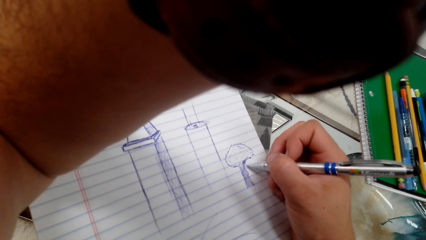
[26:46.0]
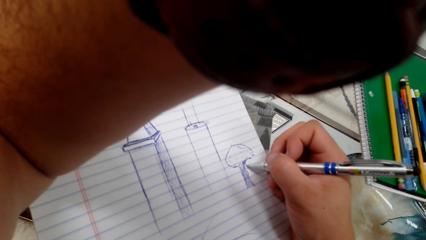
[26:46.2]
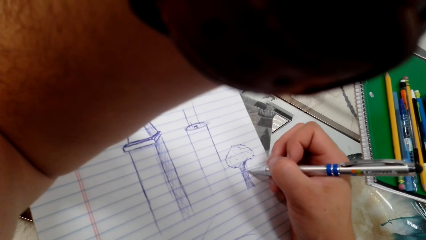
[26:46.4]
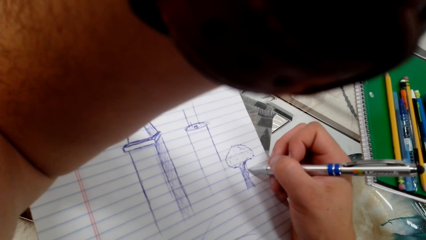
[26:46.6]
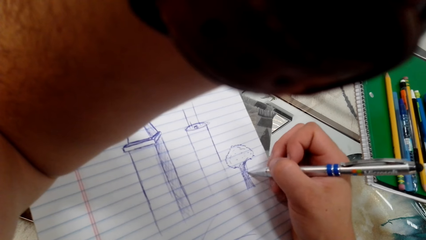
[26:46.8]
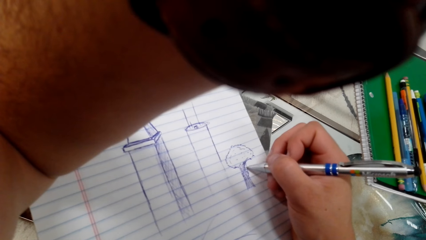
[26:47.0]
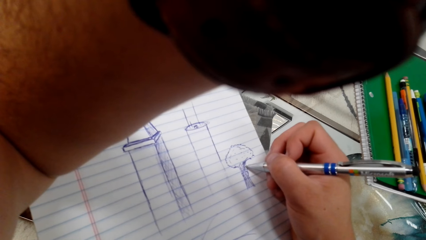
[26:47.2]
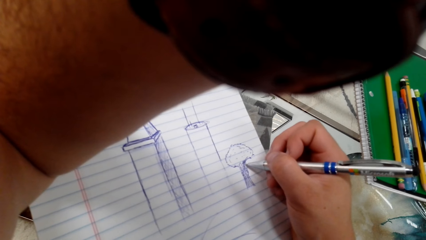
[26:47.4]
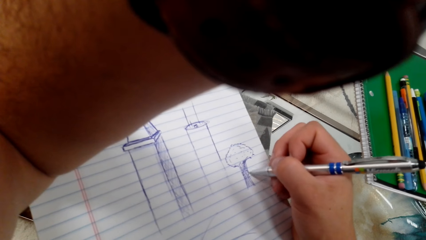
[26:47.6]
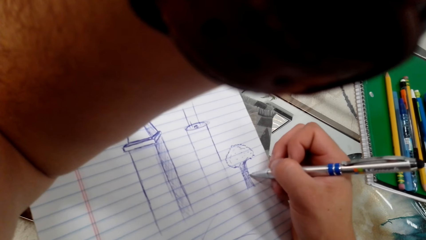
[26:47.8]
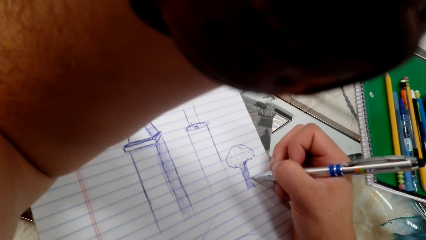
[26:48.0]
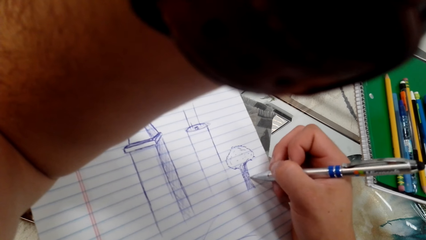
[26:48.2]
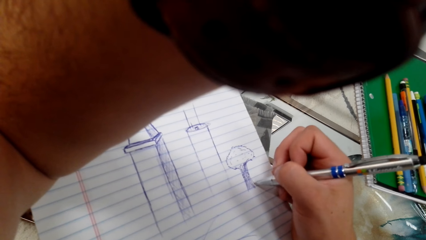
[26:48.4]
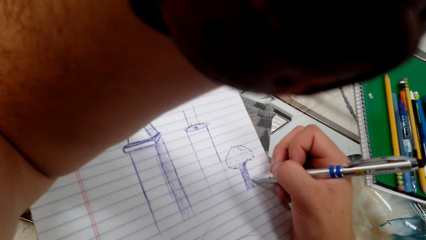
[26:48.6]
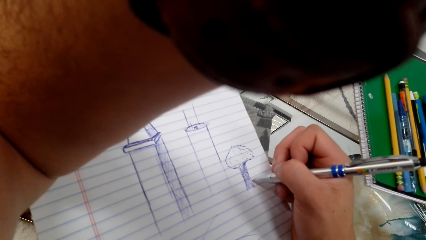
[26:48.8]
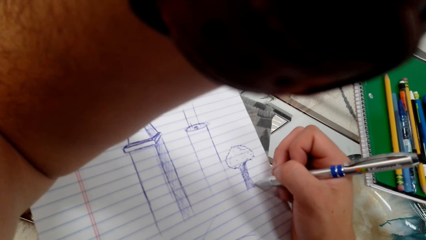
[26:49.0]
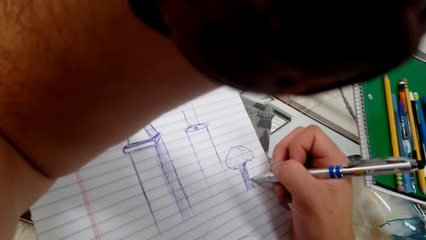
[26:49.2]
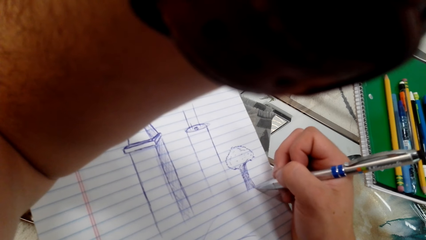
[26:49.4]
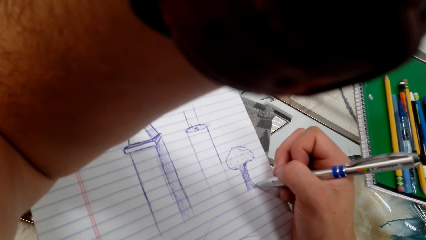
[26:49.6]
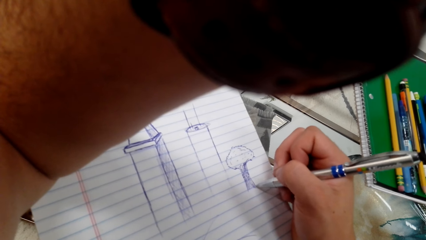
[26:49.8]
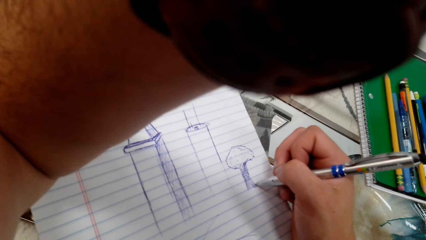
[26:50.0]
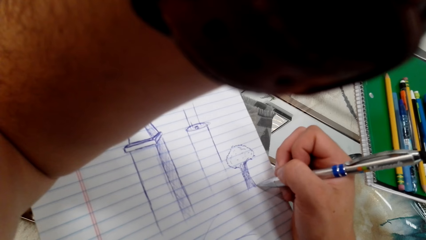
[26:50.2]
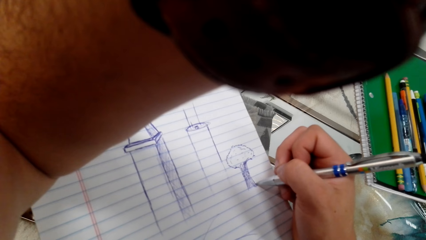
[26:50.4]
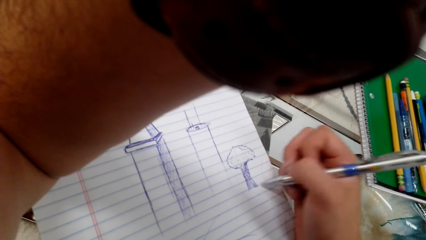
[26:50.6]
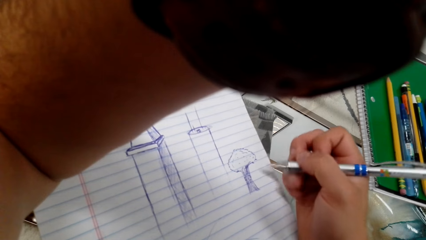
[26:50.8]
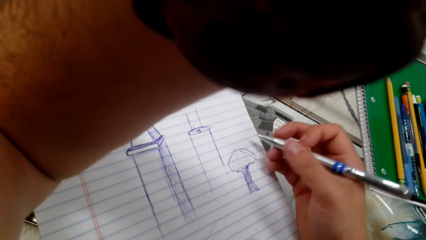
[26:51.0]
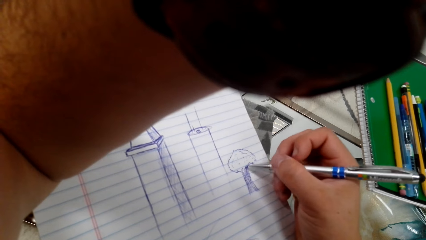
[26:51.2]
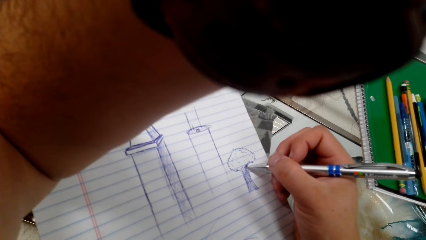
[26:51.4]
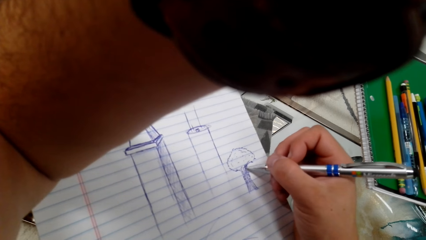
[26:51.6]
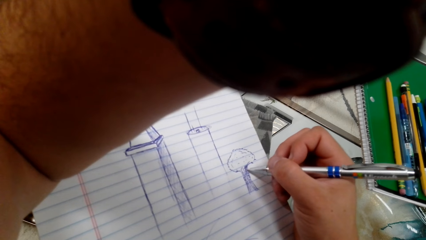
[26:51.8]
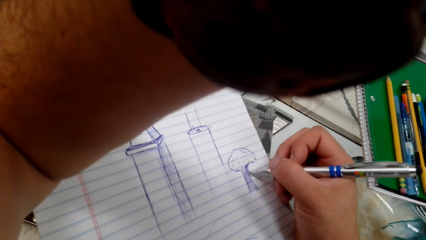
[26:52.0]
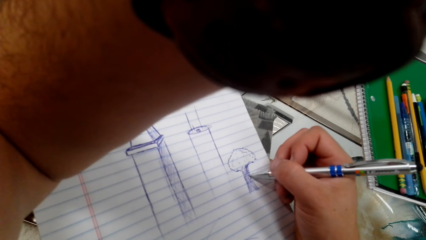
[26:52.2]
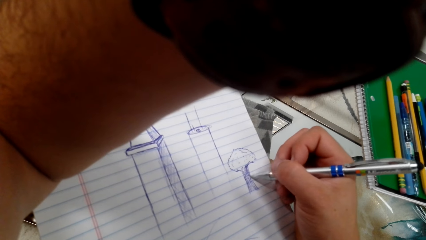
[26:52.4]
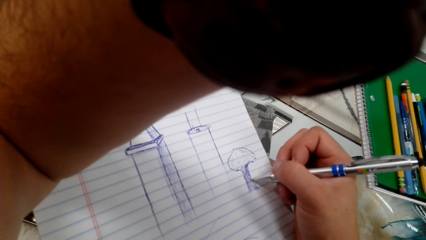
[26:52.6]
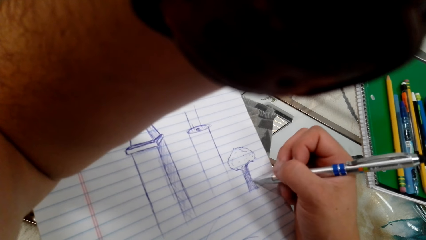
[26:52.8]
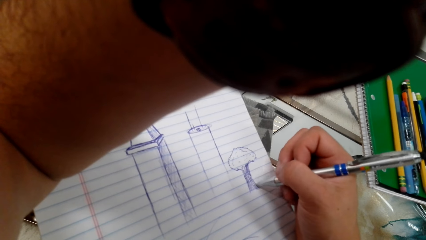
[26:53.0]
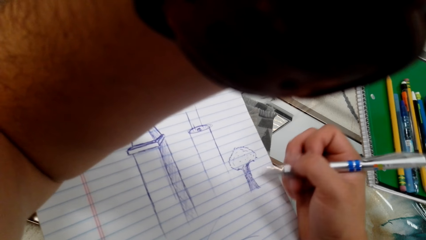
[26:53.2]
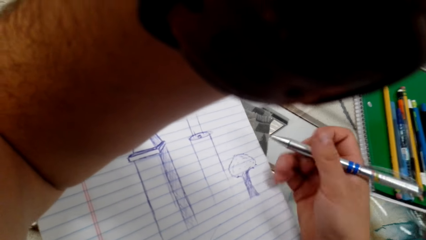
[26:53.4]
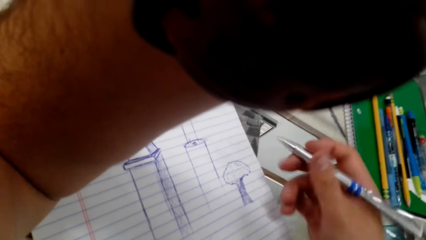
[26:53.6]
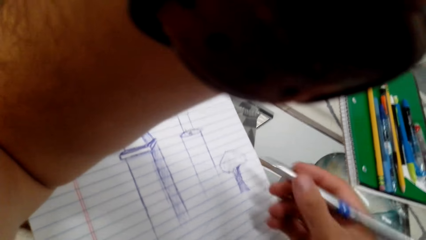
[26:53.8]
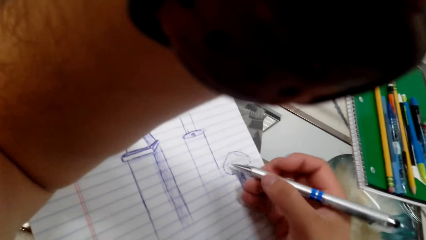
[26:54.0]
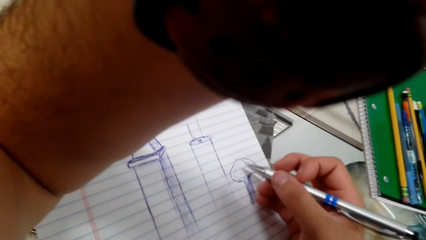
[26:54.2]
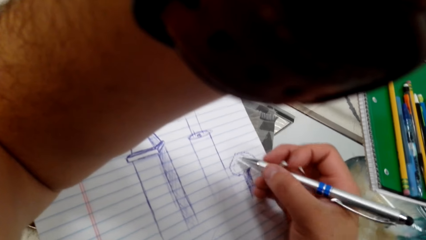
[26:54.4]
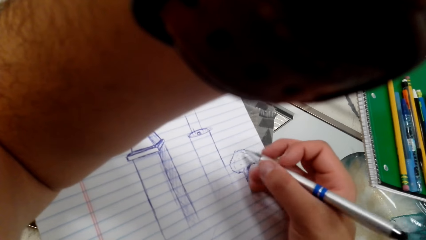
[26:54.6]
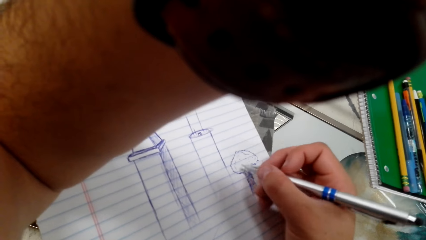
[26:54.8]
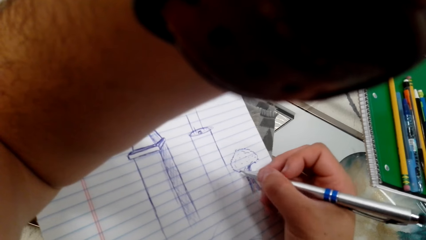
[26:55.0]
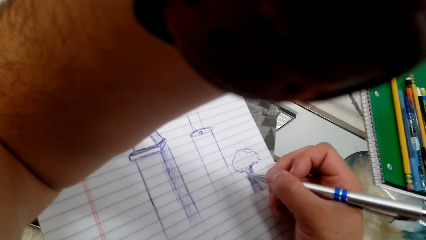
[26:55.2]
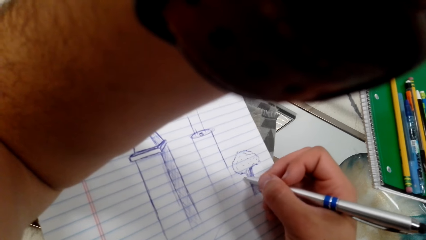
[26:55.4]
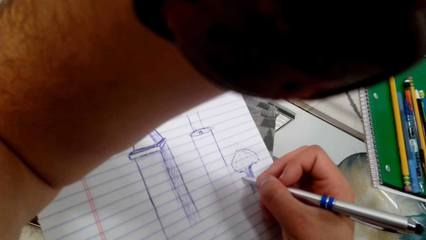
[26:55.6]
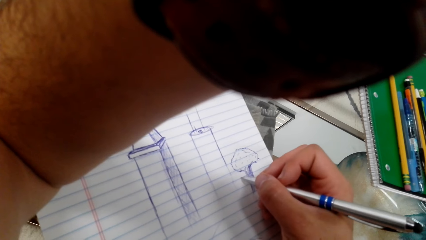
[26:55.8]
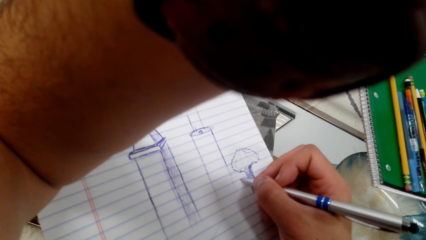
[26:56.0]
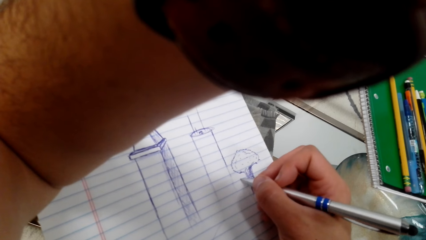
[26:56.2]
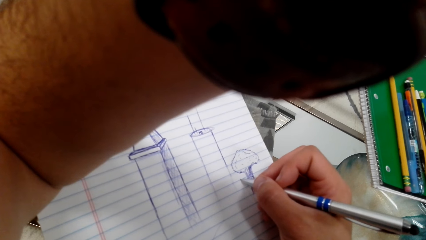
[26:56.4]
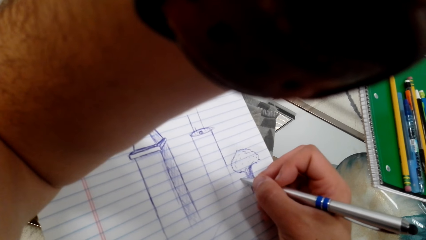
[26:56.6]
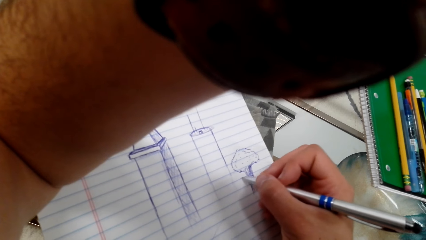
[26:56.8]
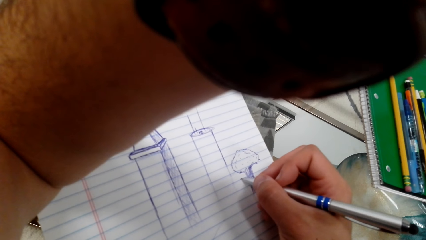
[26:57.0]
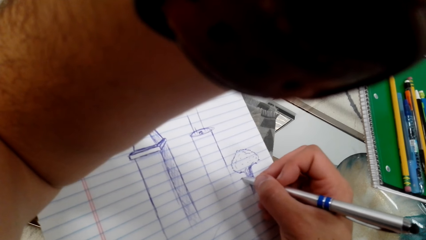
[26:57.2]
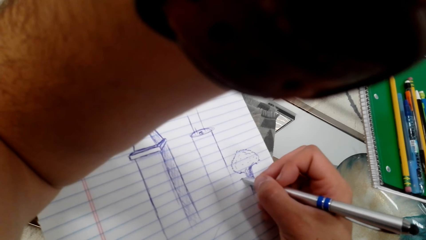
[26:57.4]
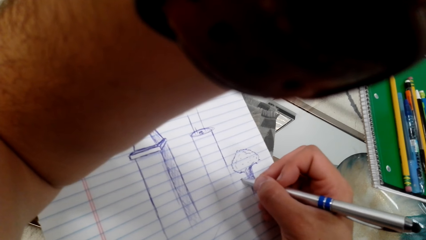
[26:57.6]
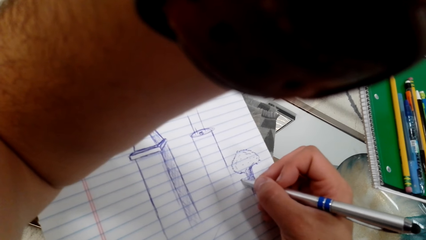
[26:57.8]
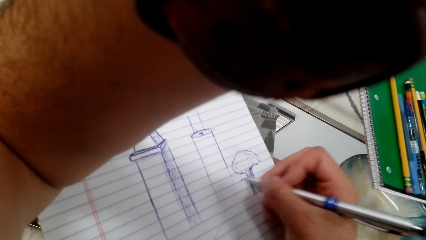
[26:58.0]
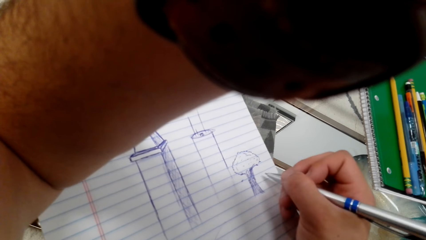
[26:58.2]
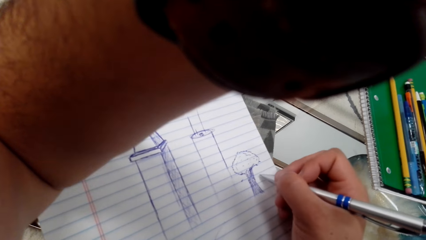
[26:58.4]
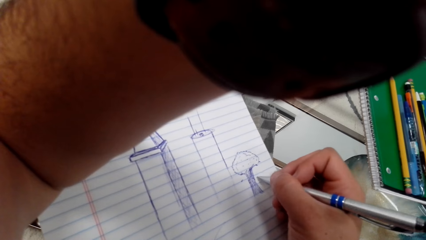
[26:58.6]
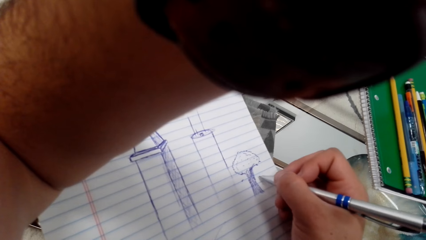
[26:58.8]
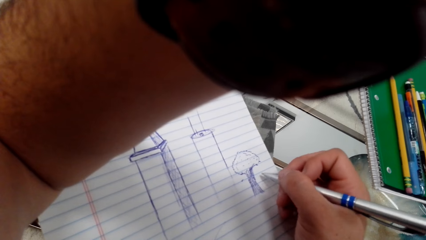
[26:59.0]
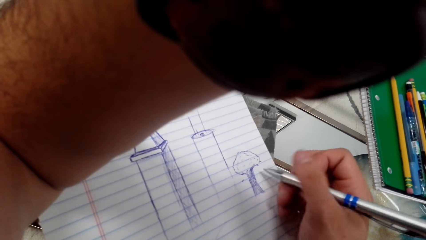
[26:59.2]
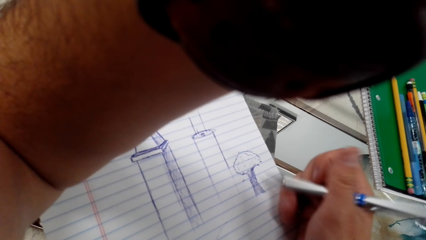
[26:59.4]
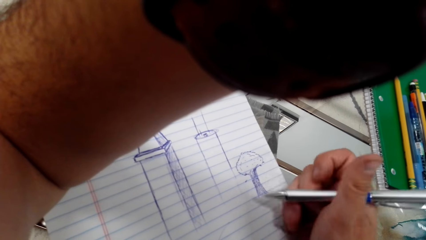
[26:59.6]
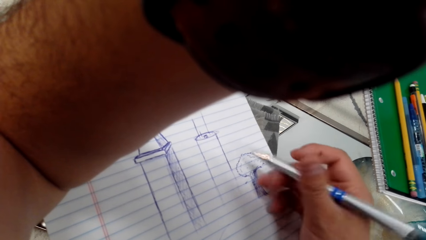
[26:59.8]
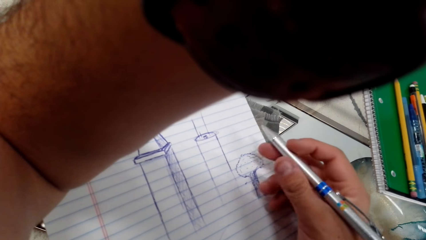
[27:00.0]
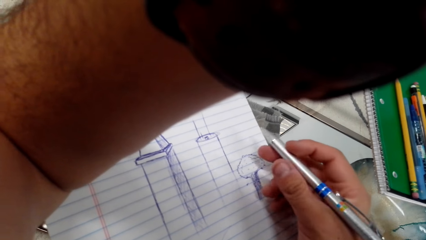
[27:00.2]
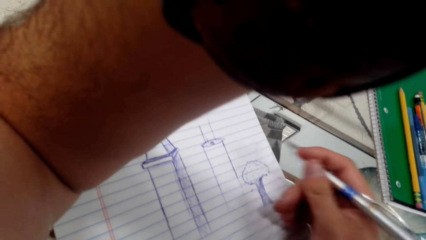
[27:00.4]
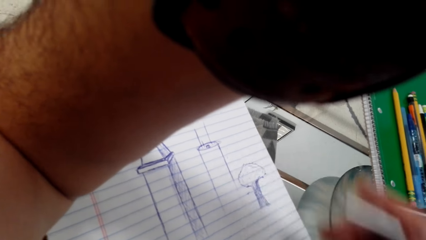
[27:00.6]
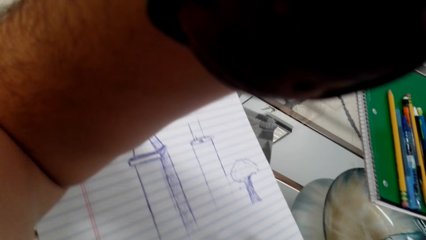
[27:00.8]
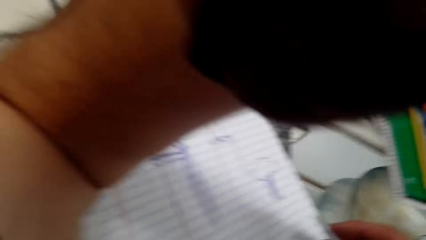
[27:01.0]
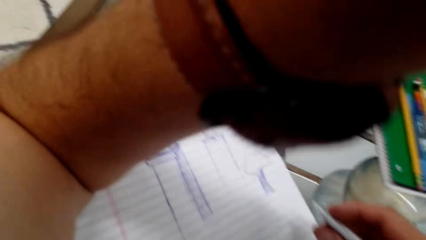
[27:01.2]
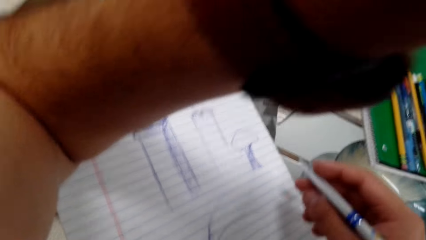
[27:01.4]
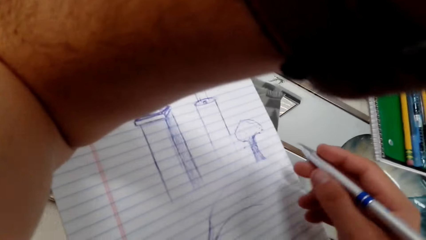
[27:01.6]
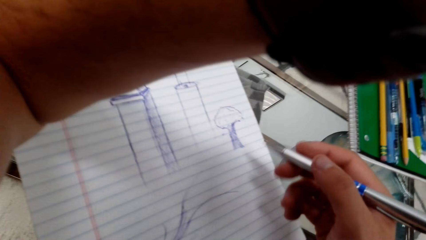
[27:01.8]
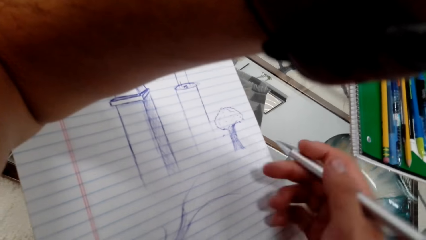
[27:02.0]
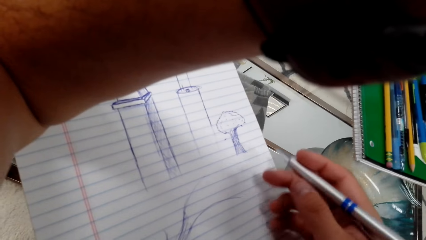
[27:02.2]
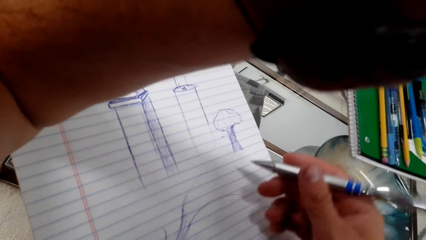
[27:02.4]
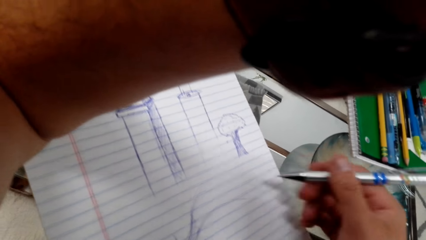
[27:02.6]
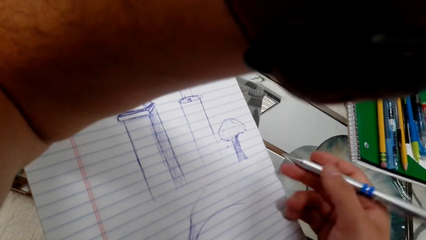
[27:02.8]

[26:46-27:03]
The camera wearer draws on a book with a ballpoint pen repeatedly.
